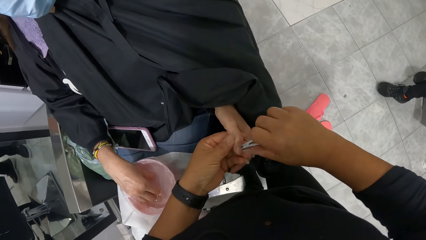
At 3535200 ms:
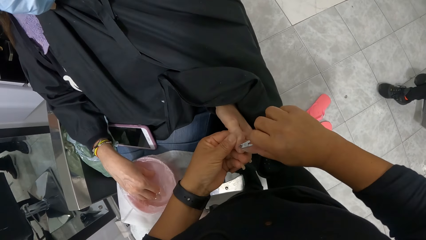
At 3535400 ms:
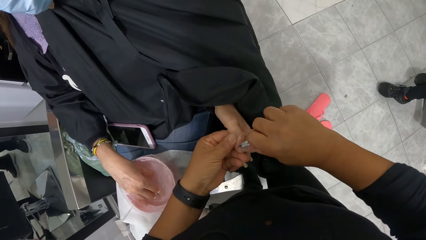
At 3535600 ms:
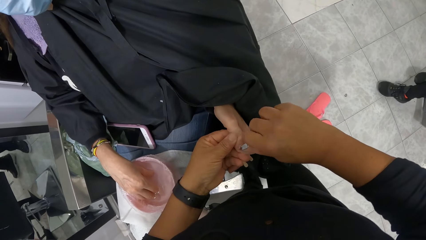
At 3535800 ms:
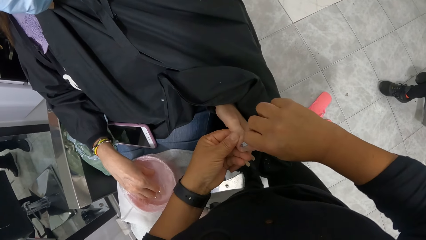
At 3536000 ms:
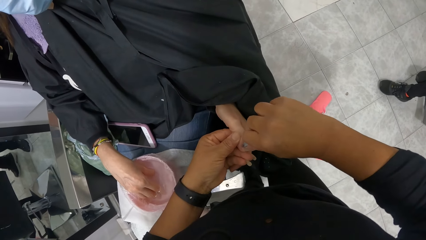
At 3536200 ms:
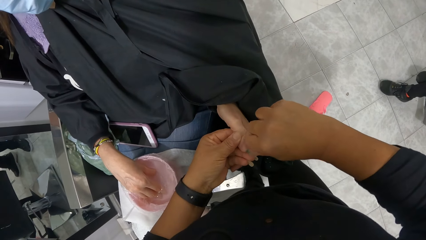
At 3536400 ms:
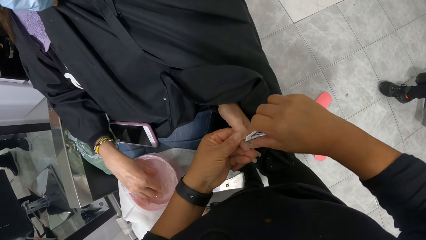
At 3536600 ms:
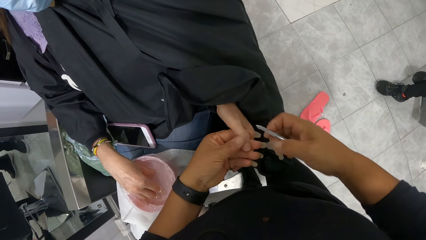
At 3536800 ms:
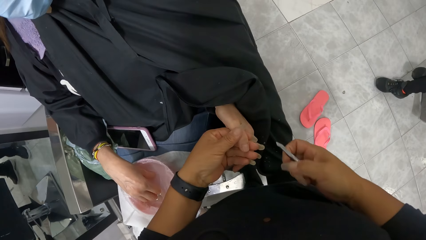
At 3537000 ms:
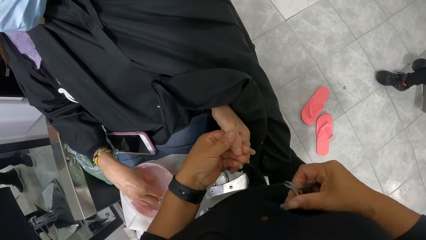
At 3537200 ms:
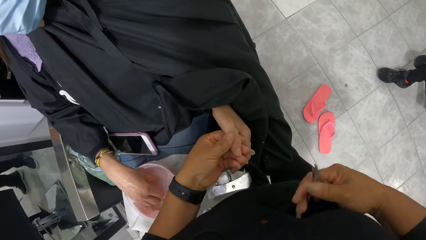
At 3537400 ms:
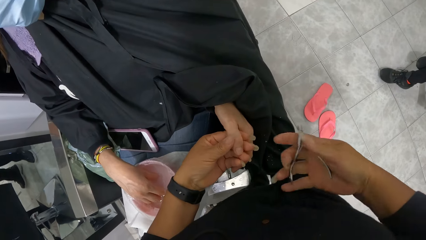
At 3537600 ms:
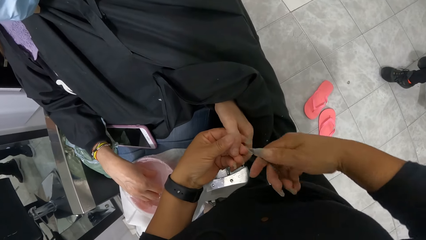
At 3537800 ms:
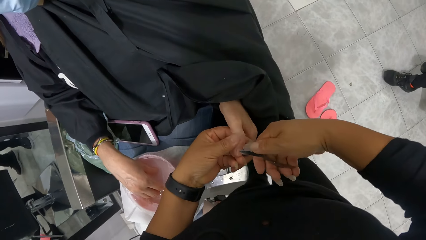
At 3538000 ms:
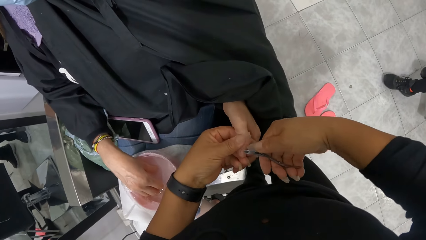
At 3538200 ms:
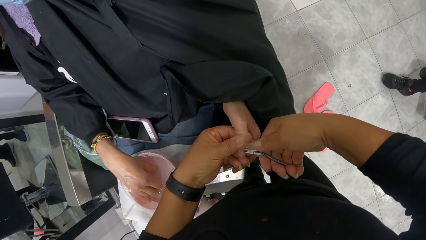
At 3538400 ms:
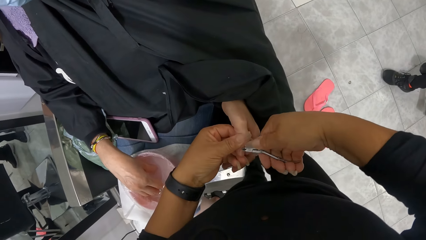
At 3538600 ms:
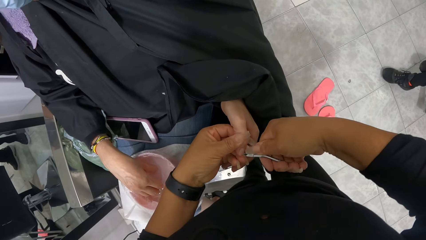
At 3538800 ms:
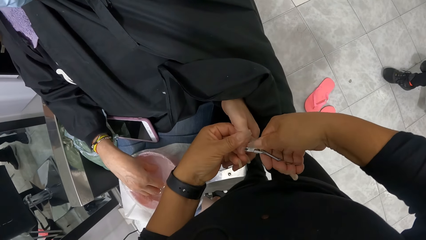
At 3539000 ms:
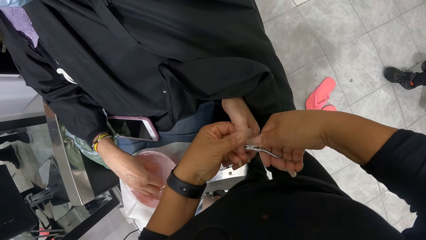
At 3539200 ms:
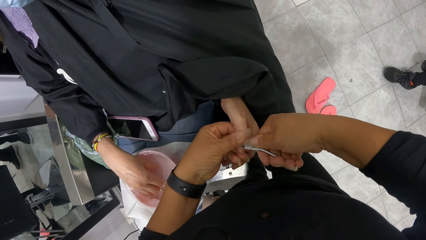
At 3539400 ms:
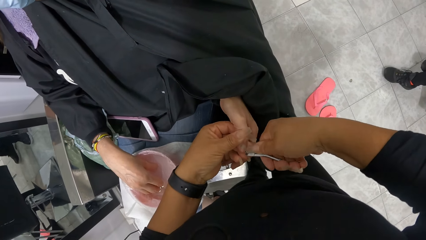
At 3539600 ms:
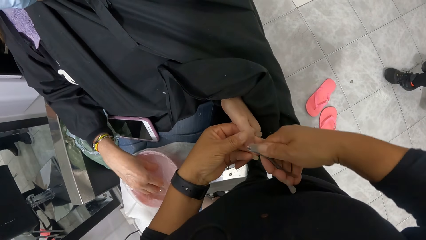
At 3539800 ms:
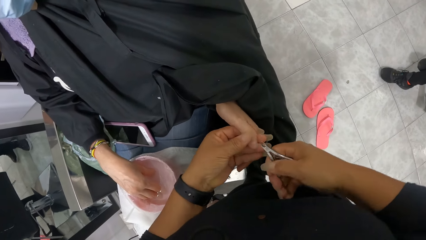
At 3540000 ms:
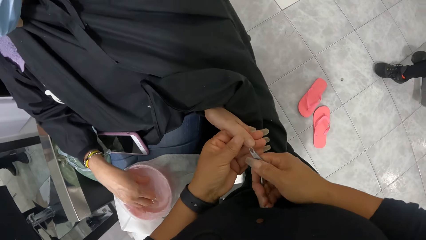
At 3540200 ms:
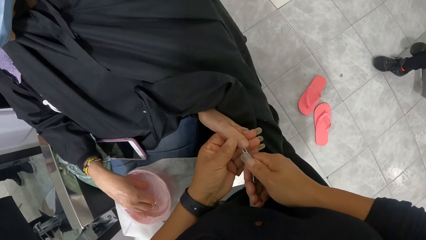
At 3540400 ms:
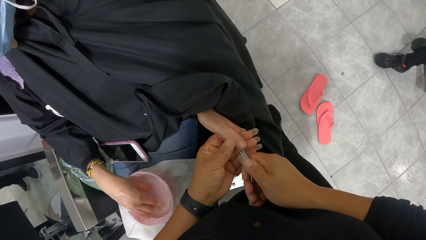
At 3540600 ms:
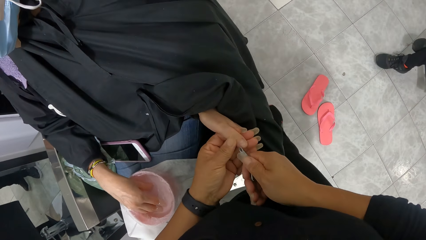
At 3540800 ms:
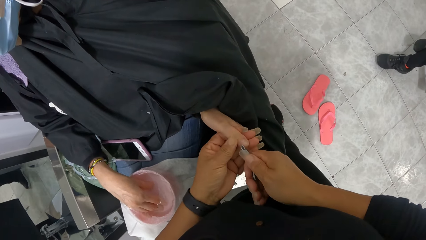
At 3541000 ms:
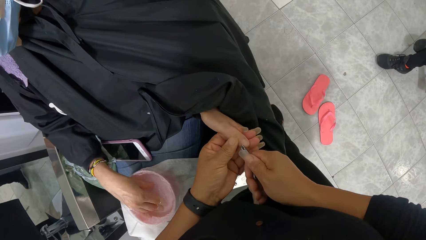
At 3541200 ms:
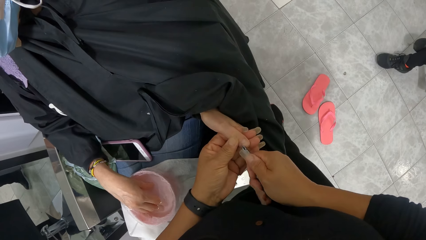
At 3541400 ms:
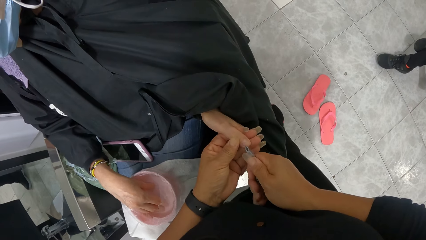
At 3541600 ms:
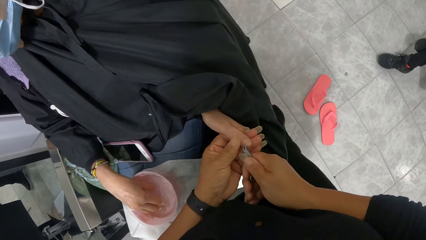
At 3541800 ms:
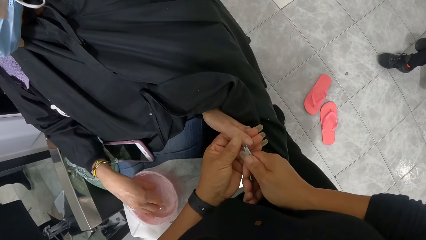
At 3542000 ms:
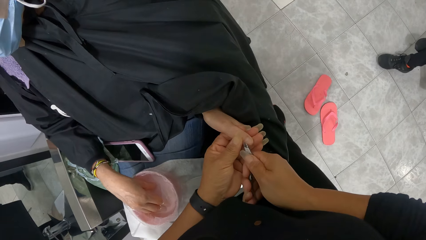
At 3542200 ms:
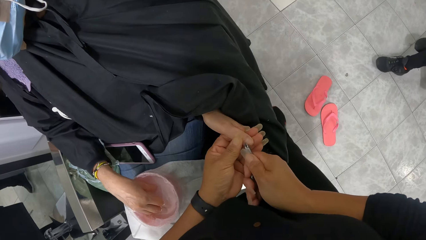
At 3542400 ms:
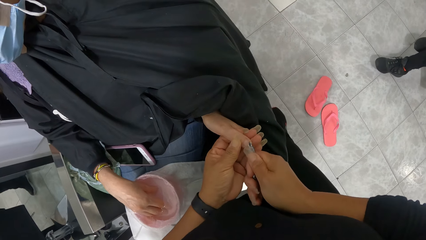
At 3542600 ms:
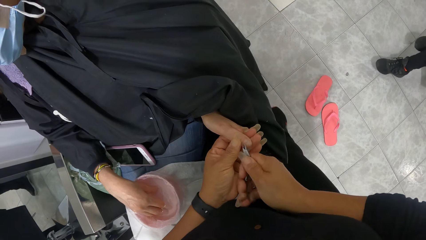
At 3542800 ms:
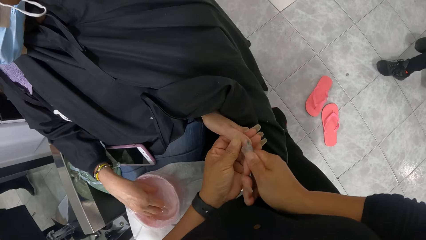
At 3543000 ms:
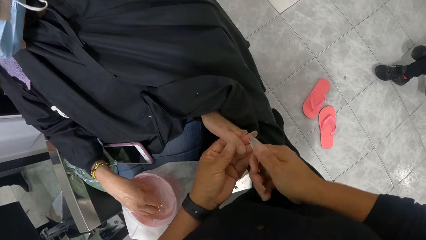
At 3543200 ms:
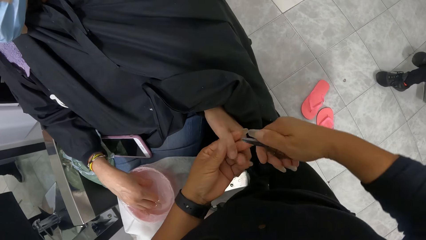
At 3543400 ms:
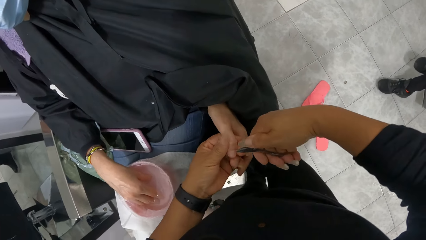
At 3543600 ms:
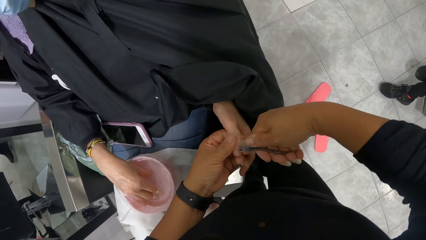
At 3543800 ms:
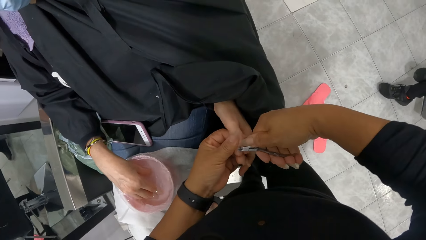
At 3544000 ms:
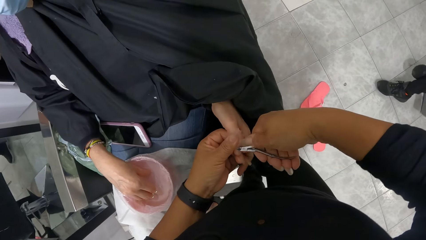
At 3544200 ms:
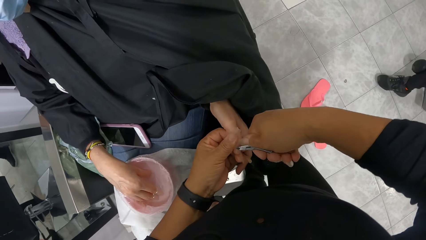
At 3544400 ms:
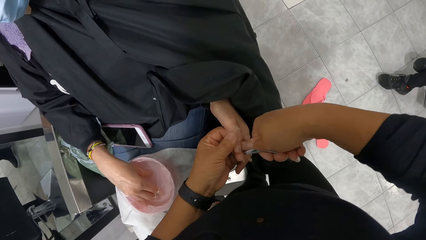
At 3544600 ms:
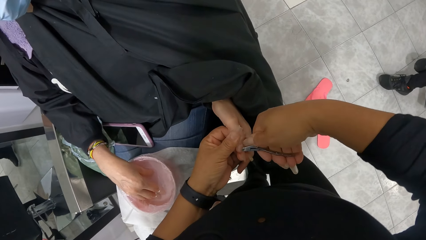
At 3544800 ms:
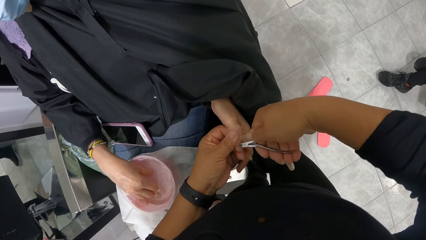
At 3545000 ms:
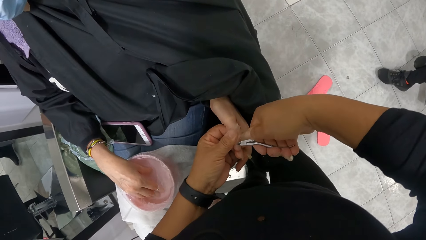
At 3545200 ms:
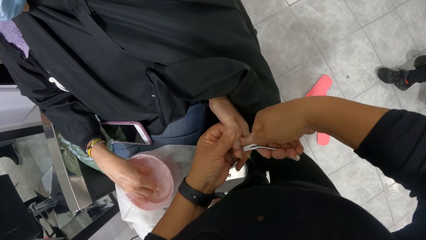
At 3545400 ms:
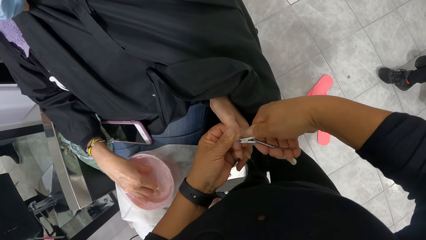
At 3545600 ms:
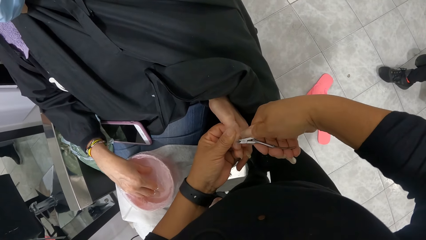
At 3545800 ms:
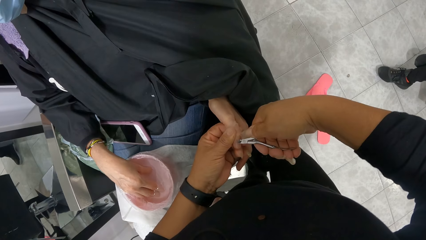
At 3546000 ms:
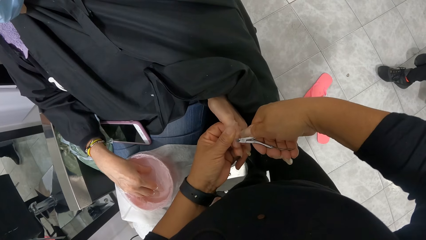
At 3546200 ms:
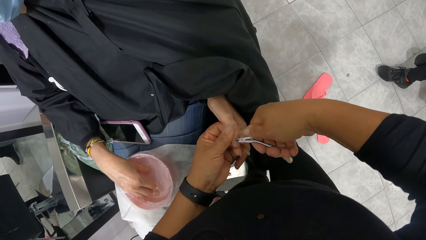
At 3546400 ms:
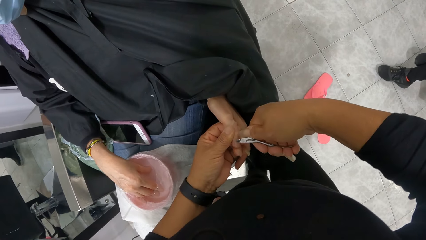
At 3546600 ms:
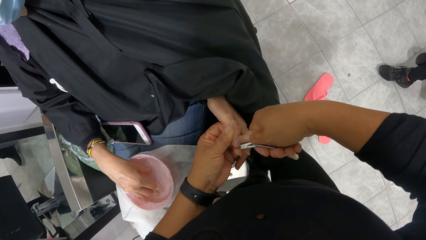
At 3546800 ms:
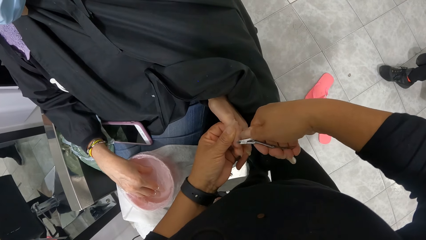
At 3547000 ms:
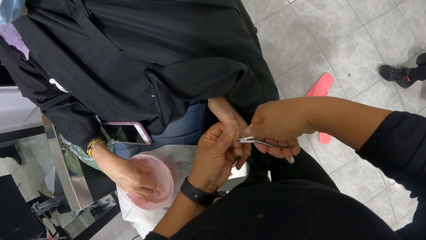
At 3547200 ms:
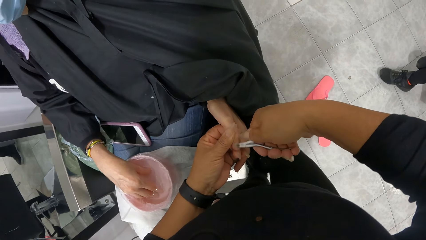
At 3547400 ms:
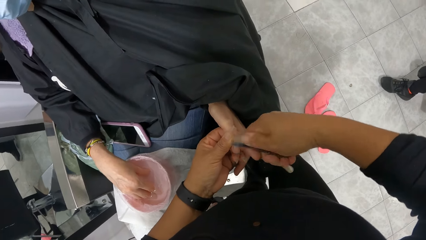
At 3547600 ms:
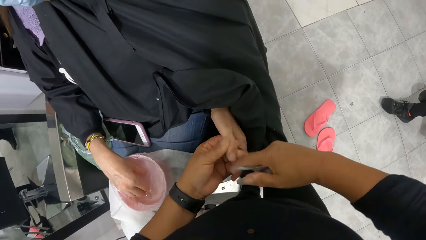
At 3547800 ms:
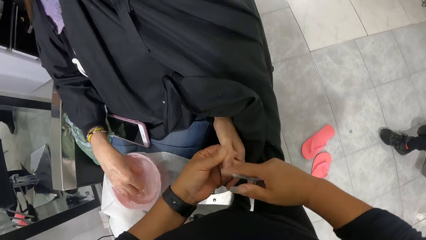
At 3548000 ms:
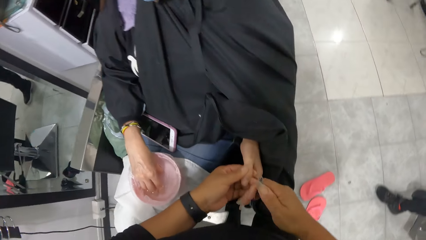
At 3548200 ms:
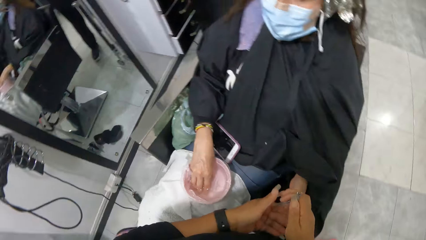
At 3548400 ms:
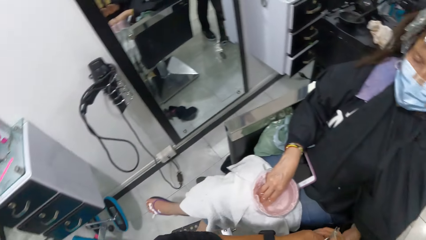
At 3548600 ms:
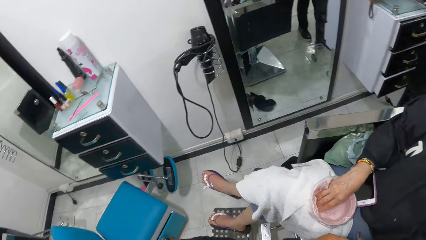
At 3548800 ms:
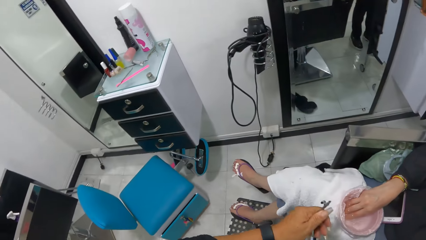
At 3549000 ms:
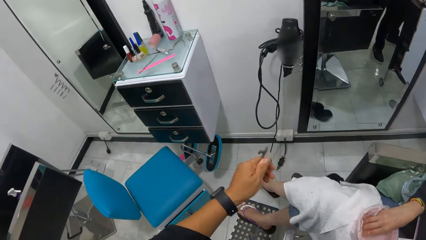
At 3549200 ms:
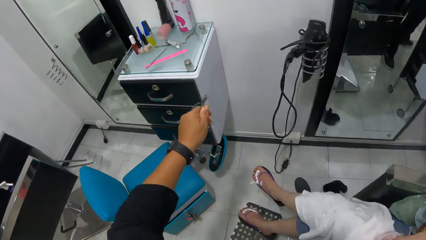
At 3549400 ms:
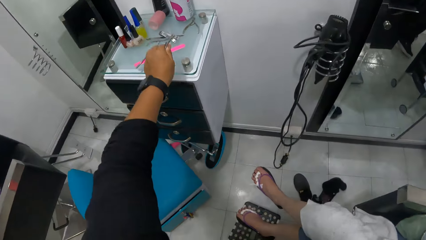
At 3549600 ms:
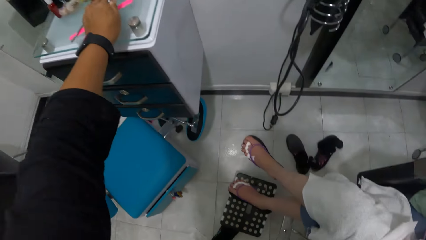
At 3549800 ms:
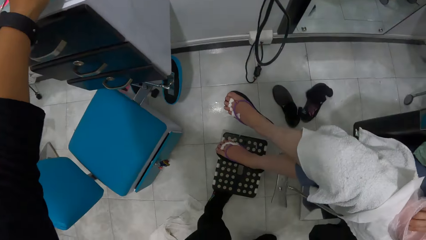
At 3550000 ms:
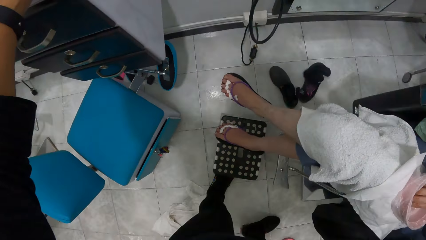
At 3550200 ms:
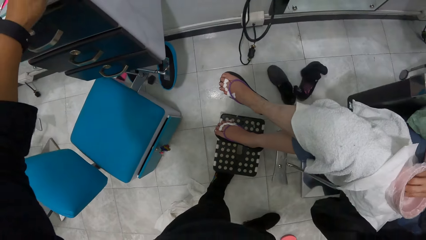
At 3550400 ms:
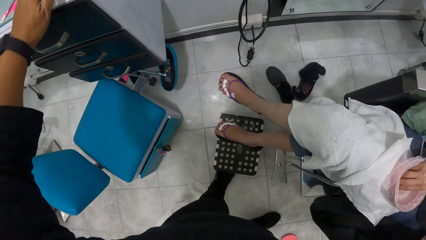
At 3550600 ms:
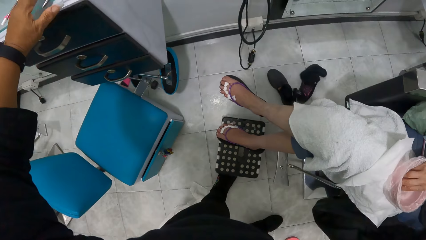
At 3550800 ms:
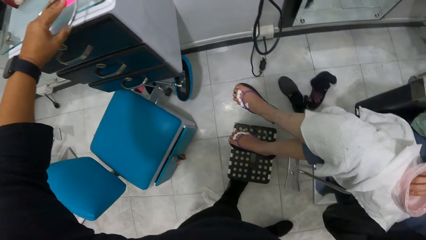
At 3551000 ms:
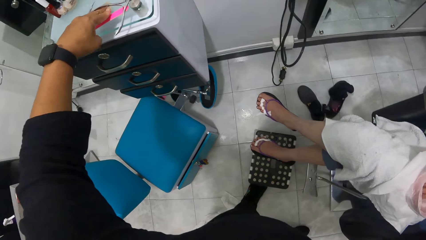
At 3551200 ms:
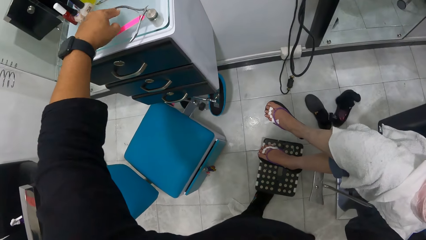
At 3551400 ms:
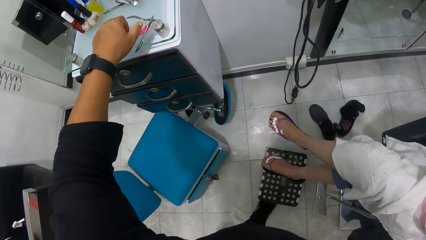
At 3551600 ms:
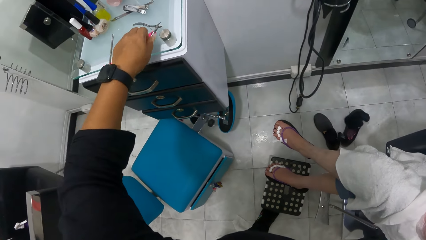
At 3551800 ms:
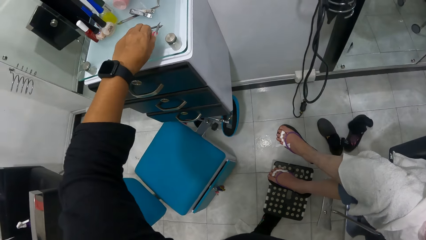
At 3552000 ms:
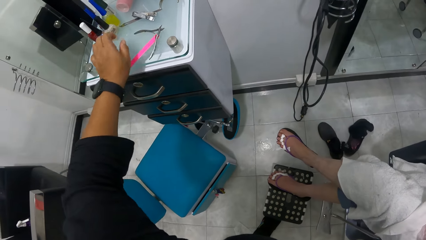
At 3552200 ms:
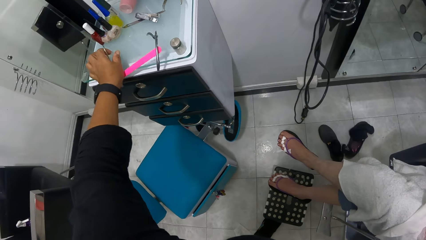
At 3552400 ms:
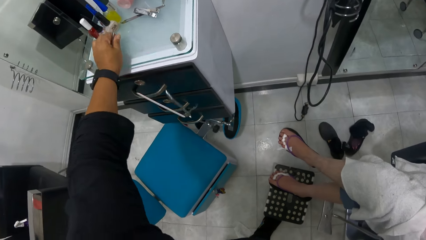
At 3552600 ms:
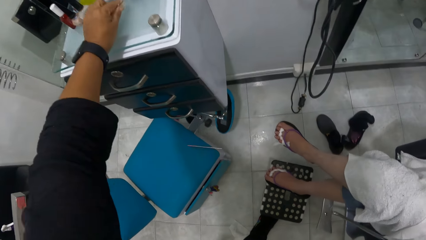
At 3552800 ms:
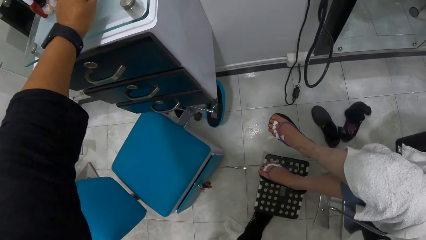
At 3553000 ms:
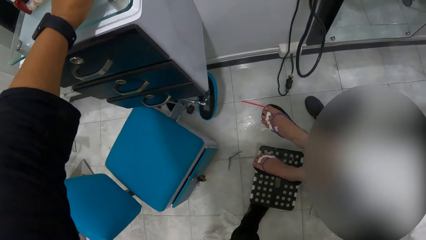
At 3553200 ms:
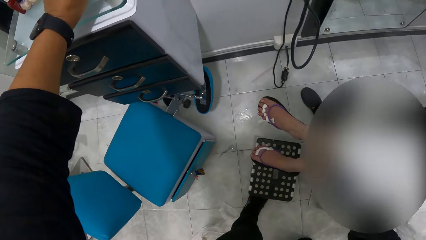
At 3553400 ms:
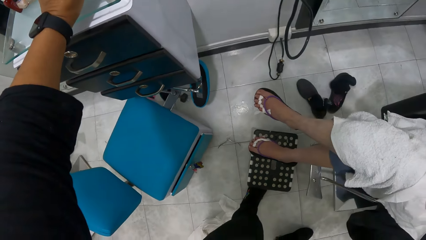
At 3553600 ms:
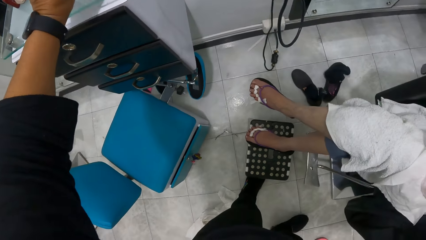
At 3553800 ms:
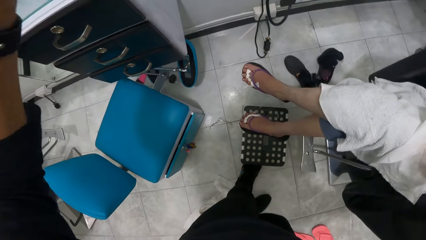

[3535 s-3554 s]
The camera wearer polishes the nail of a woman with a nail trimmer. She aligns the nail trimmer. She polishes the nail of the woman with the nail trimmer. She wipes the woman's right thumb nail with her right hand. She stretches her left hand towards a drawer. She places down the nail trimmer. She shifts a pair of cuticle nippers on the drawer with her left hand. She aligns the nail trimmer on a cabinet. She hits a nail file off the drawer with her left hand.
